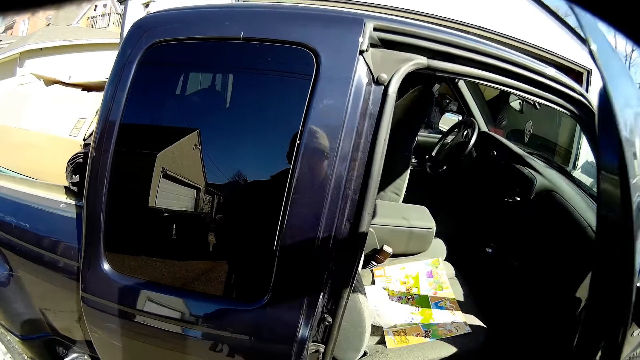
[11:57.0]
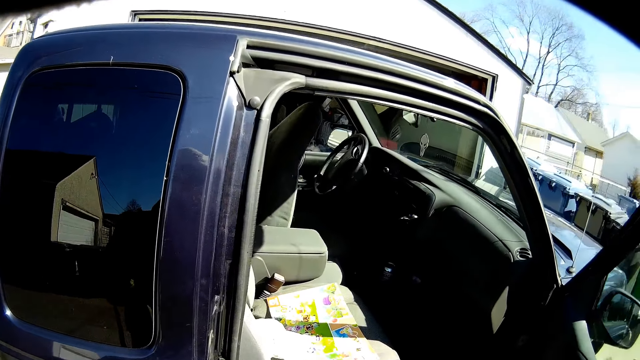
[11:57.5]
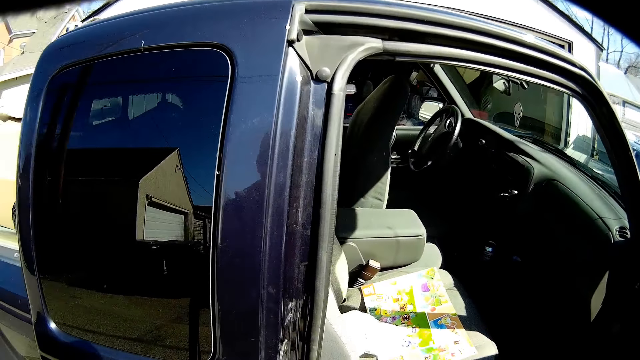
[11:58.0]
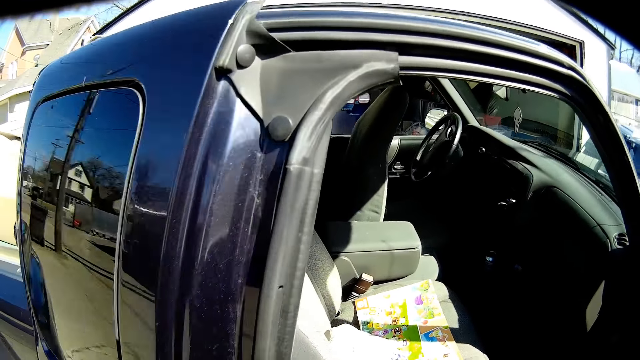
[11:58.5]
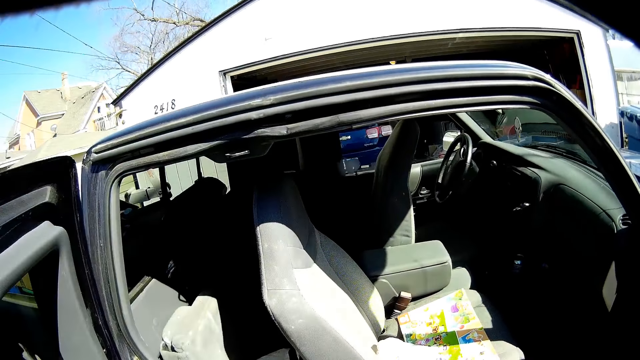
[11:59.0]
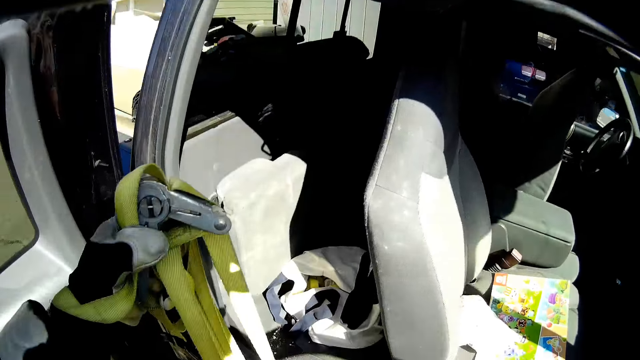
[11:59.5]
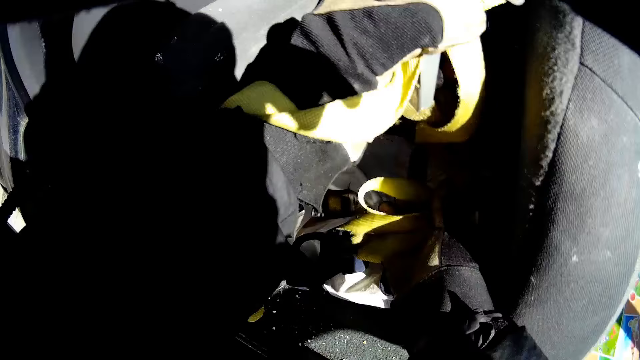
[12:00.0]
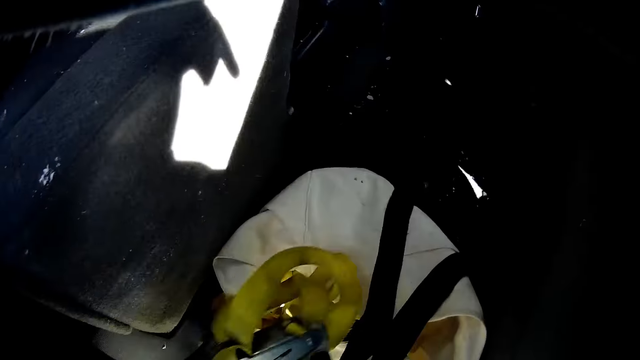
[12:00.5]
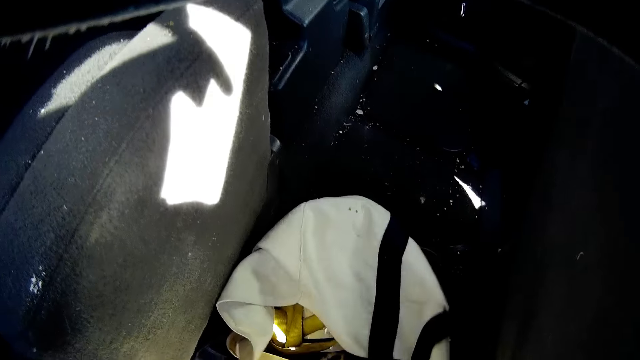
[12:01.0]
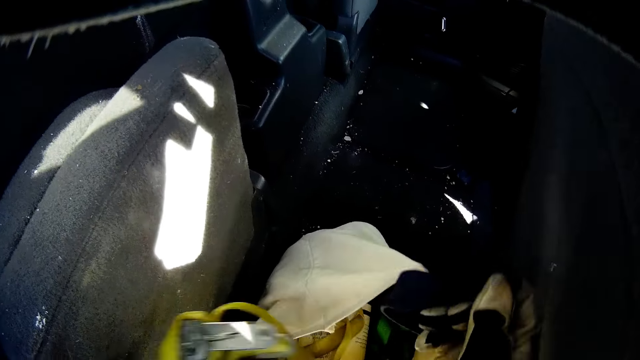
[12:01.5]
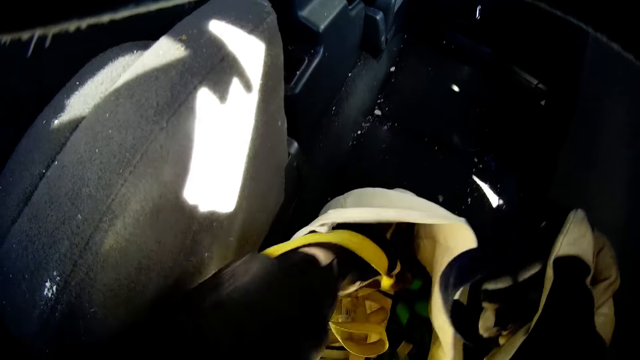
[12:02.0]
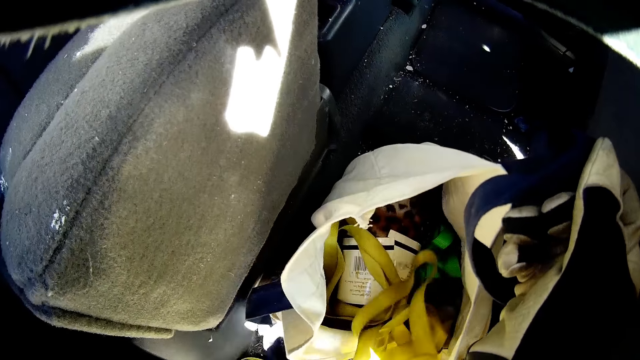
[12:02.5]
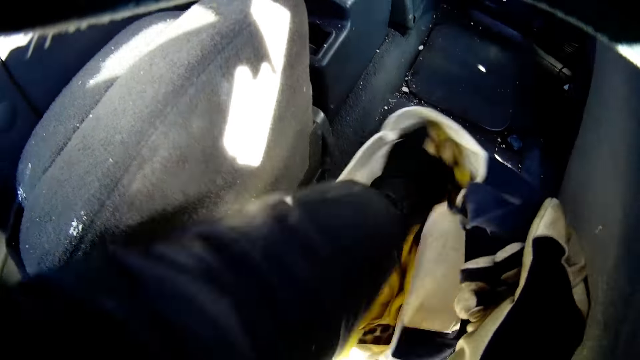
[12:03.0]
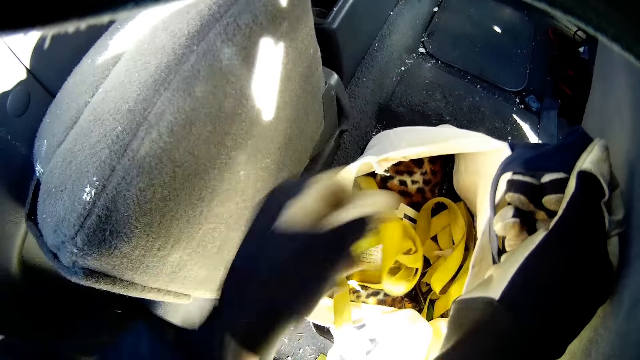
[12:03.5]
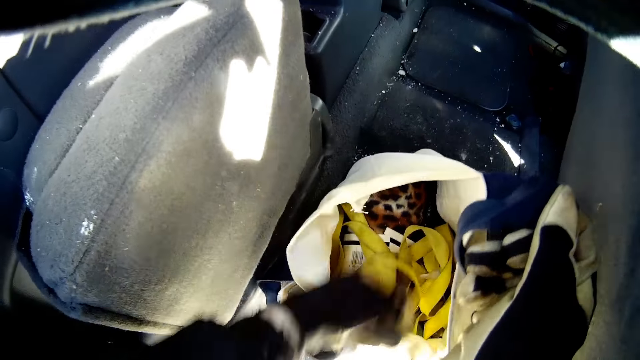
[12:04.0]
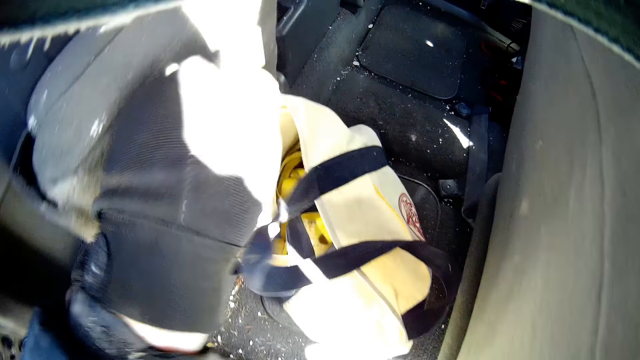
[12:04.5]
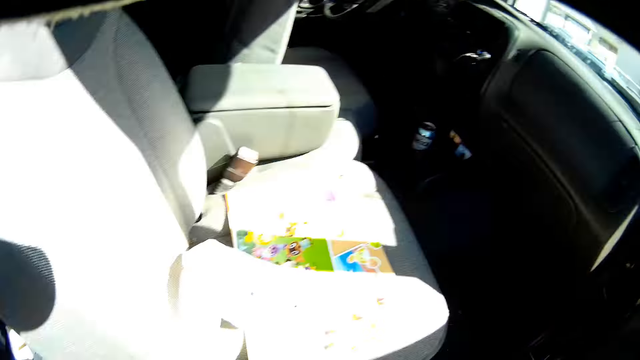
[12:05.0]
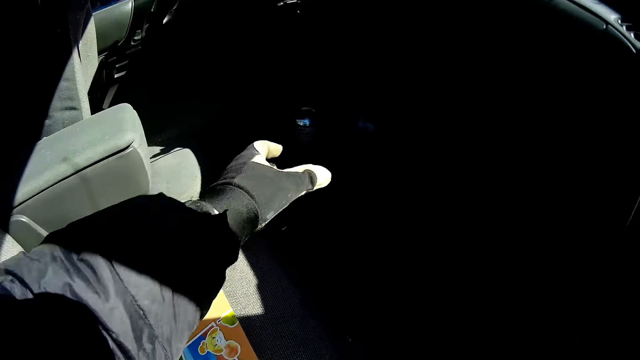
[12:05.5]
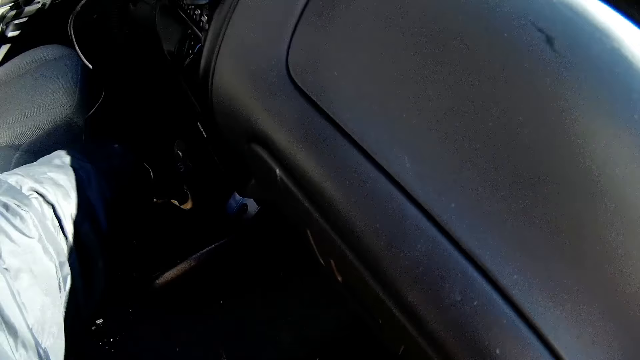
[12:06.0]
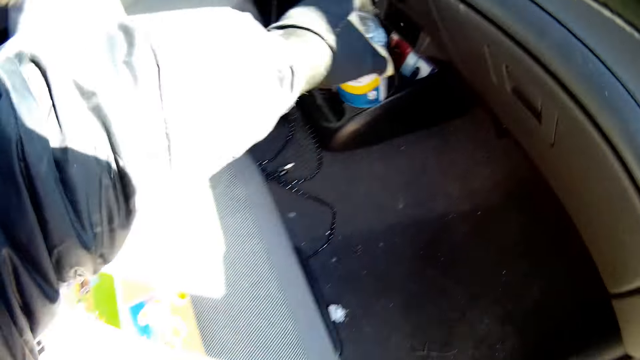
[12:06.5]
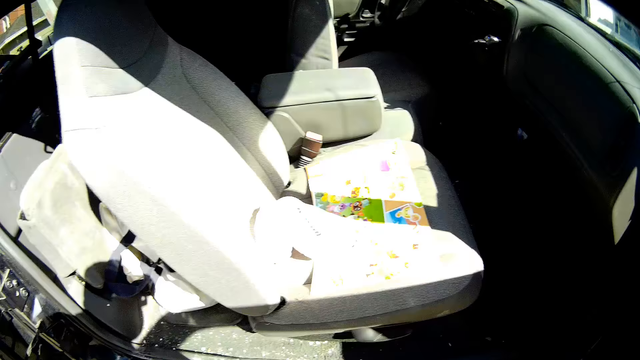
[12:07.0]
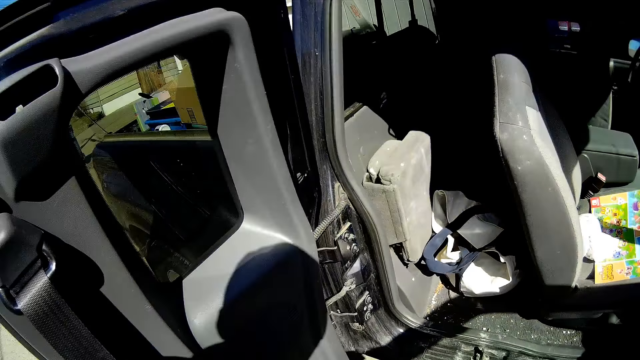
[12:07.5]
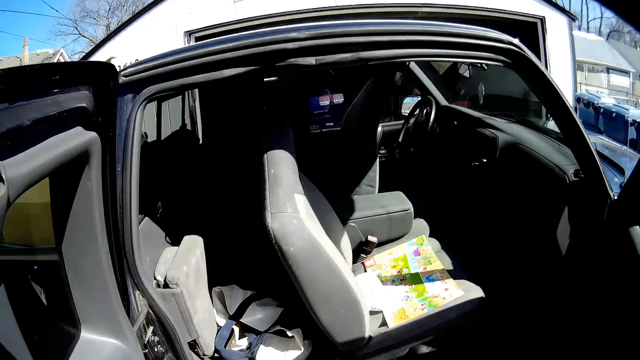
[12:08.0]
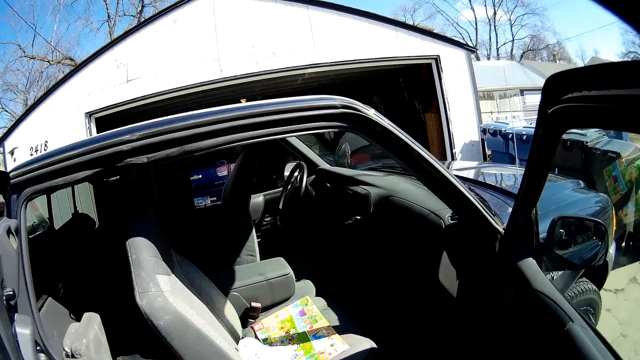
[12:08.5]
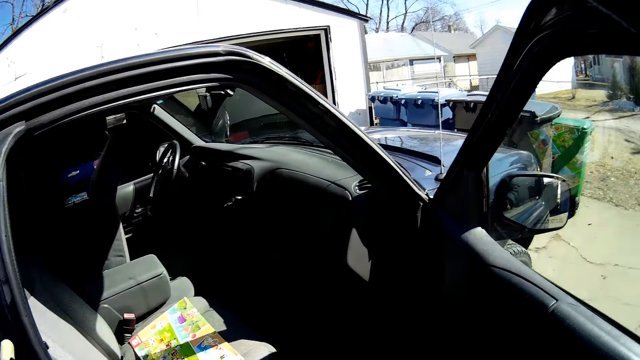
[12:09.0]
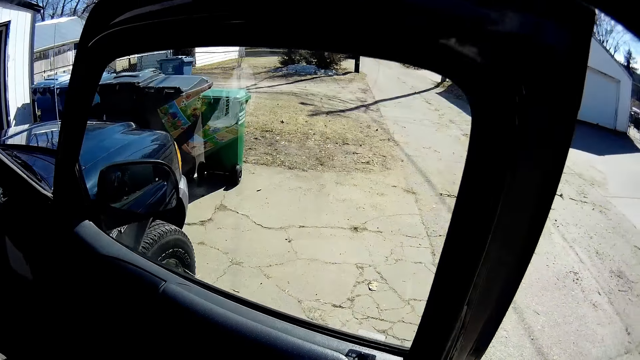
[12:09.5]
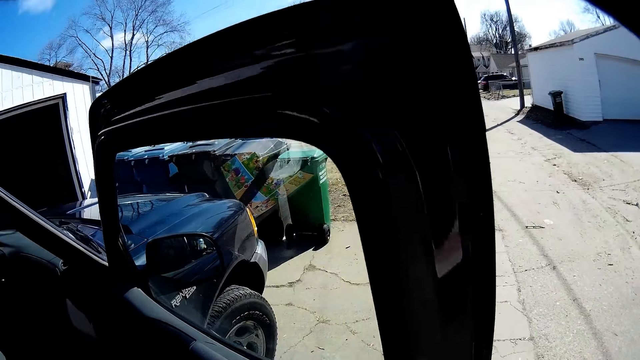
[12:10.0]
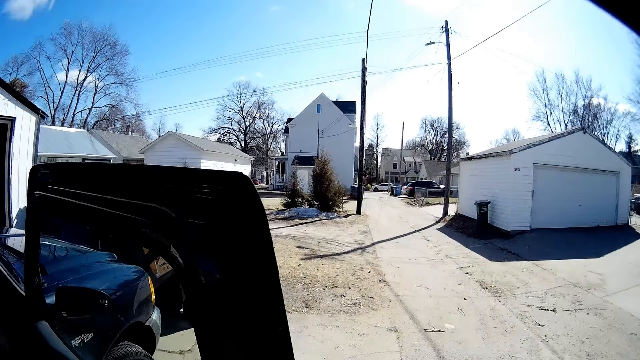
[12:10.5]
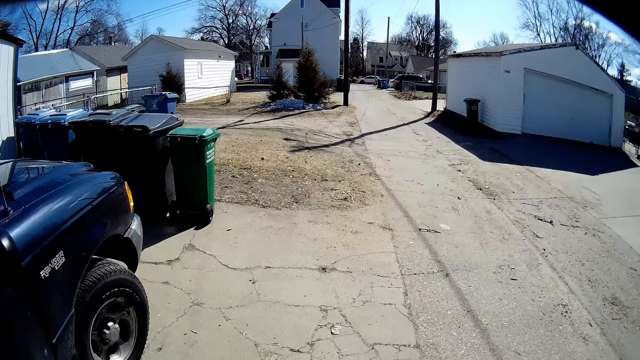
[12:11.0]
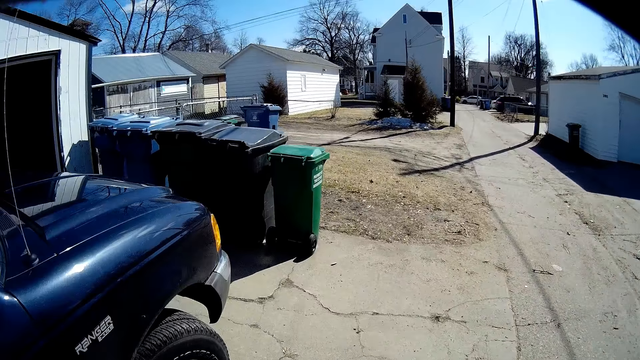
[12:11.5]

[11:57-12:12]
The camera wearer opens the truck door. They put the rope on the bag inside the truck. They hold the bag, pick up a can from the truck, and close the truck door.

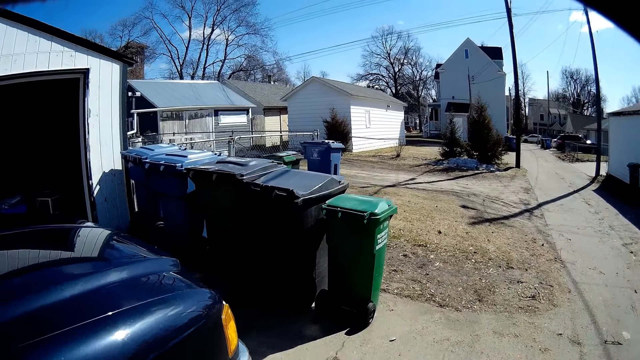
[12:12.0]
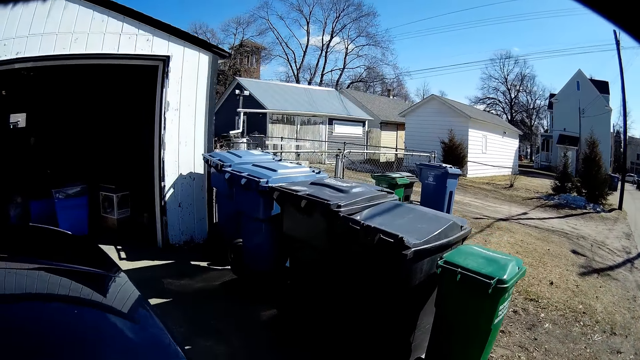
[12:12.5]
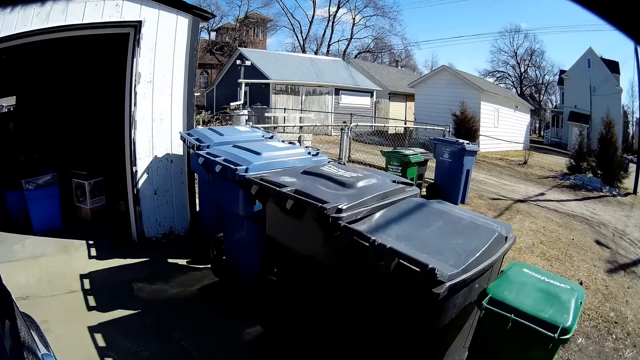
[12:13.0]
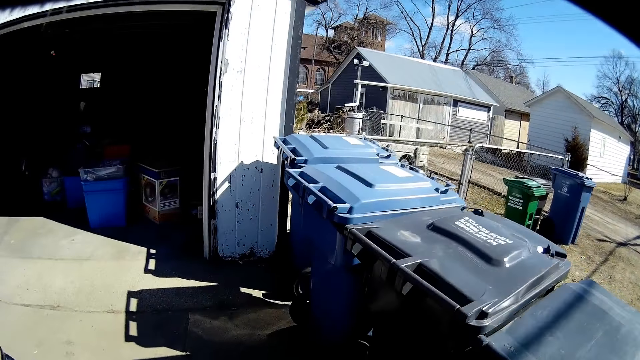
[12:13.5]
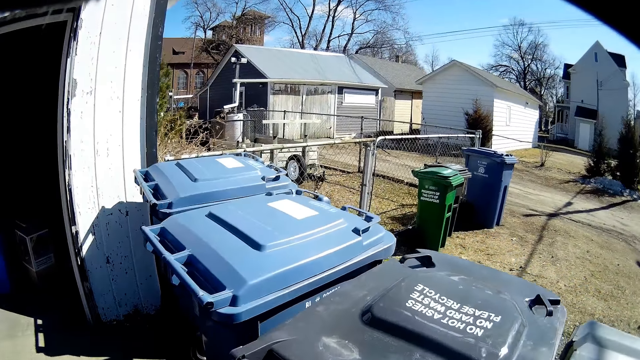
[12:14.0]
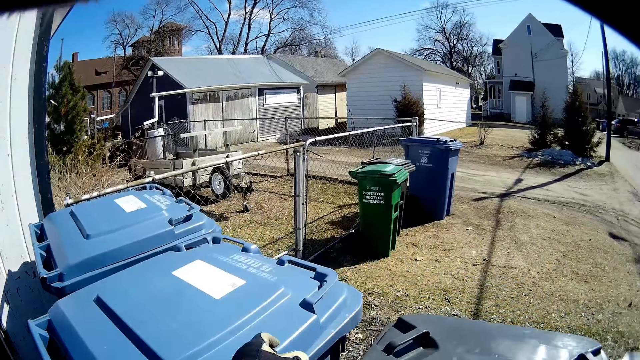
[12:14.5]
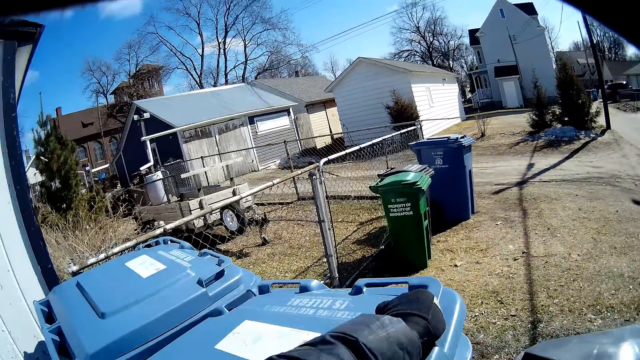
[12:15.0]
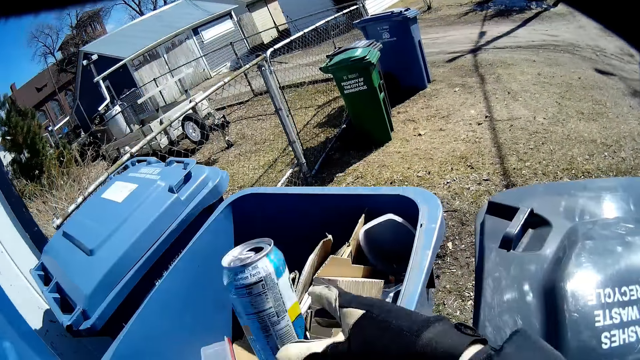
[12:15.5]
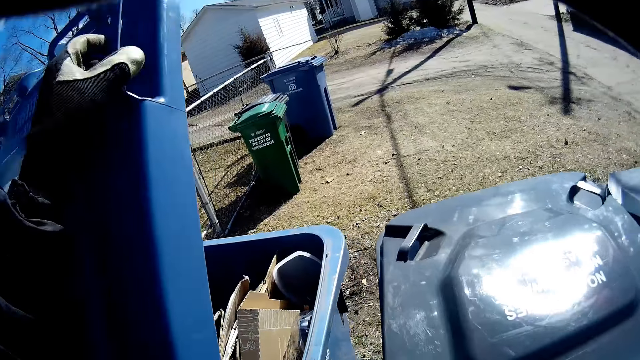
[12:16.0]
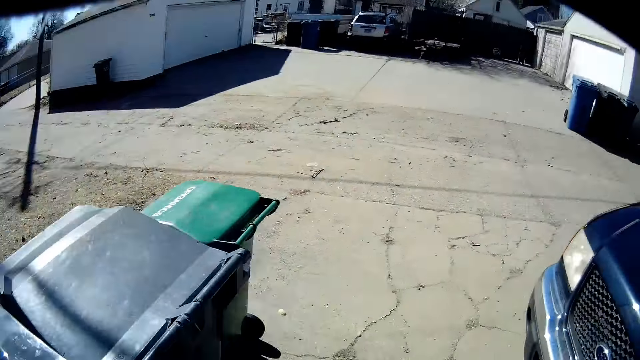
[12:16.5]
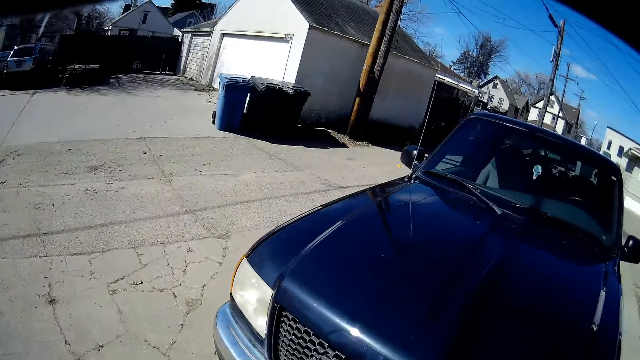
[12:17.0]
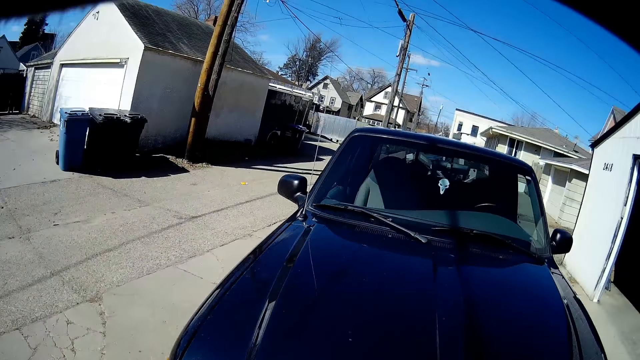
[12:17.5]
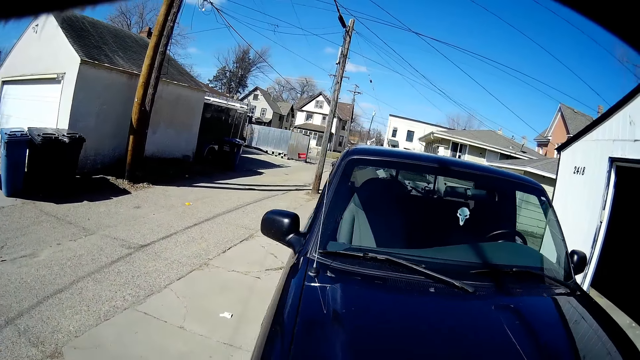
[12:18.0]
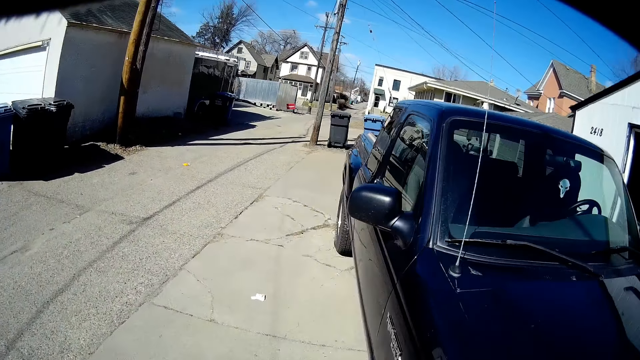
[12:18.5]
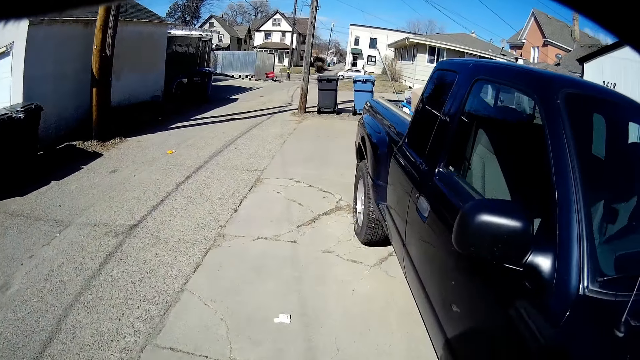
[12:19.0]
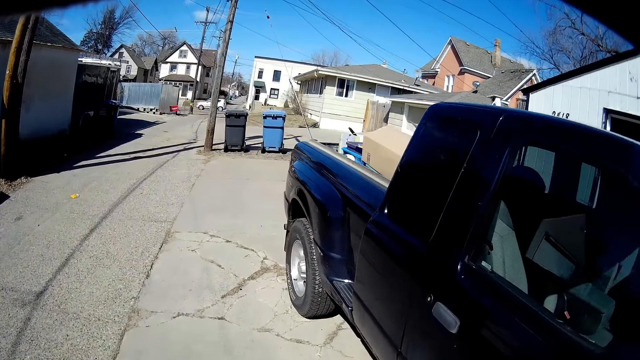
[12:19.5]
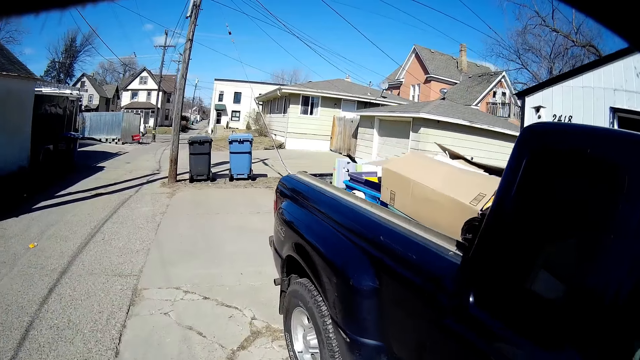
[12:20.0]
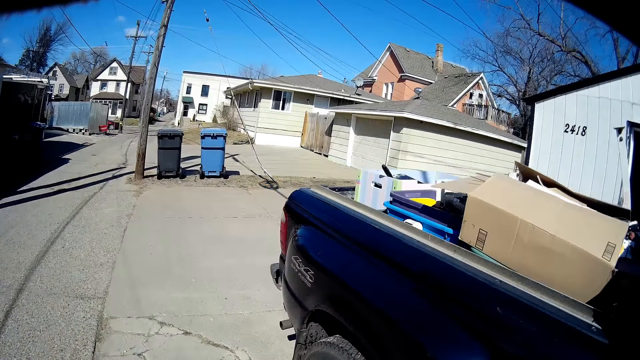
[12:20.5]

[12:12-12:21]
The camera wearer walks around the car. They open a dustbin, throw the can inside the dustbin, and close the dustbin. They walk around the truck.
